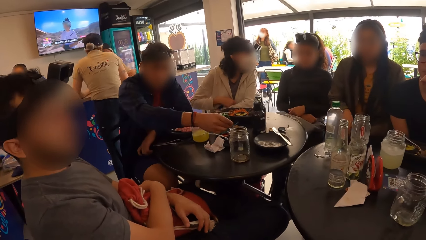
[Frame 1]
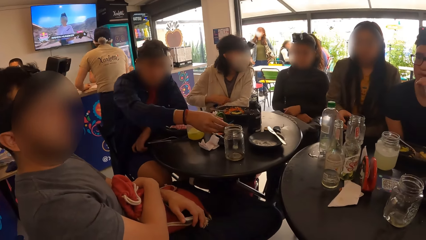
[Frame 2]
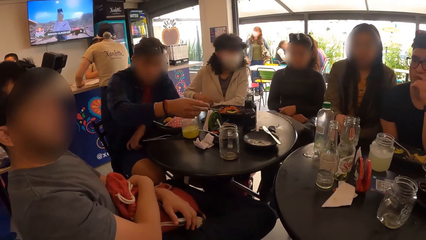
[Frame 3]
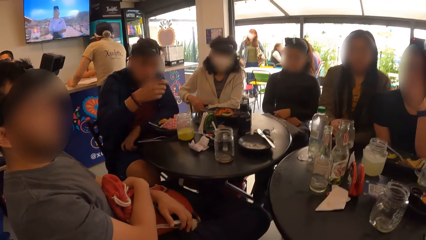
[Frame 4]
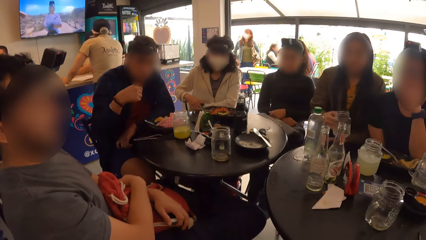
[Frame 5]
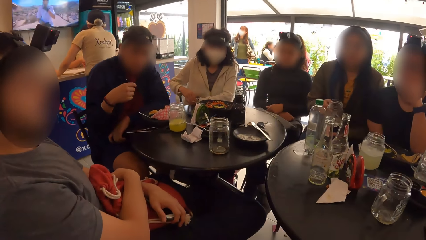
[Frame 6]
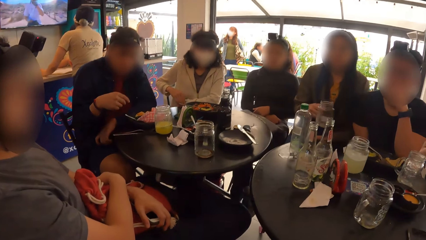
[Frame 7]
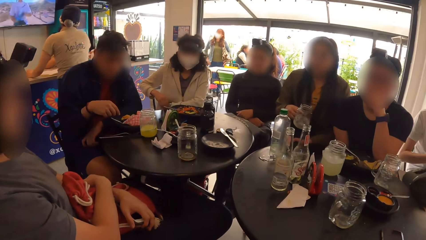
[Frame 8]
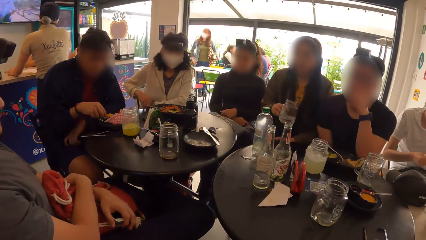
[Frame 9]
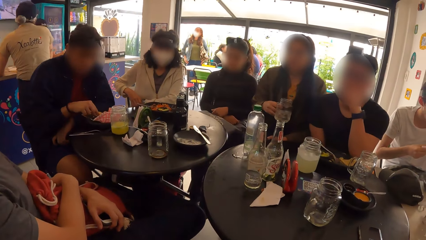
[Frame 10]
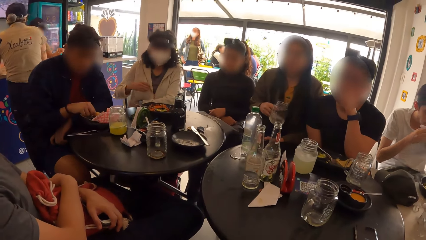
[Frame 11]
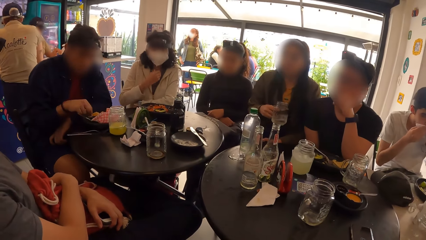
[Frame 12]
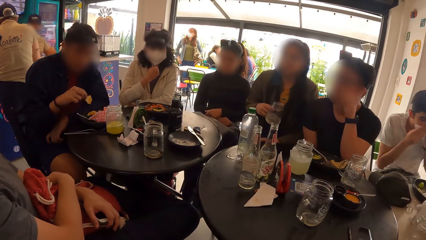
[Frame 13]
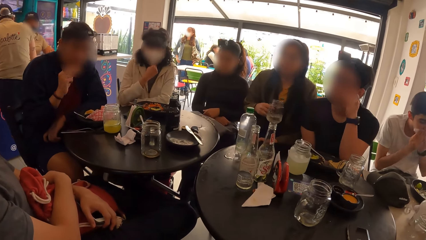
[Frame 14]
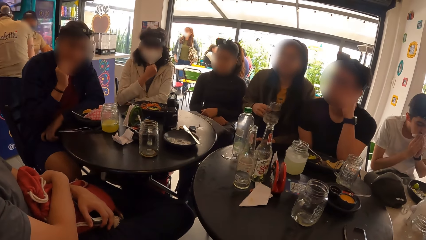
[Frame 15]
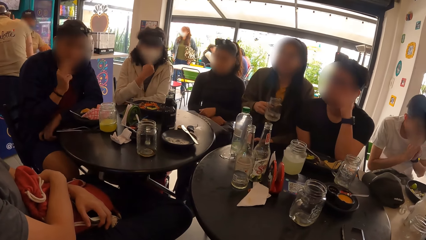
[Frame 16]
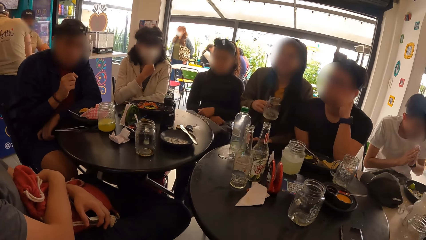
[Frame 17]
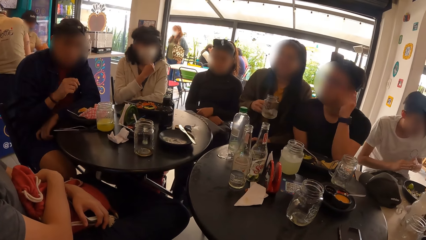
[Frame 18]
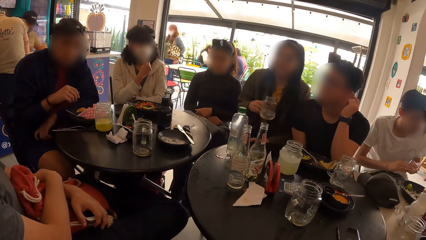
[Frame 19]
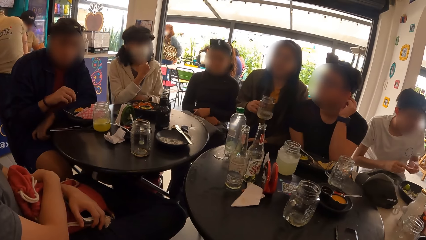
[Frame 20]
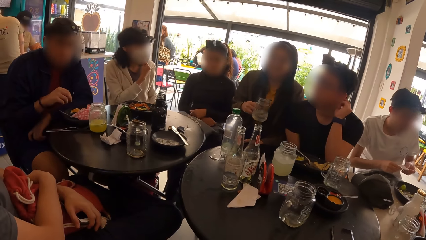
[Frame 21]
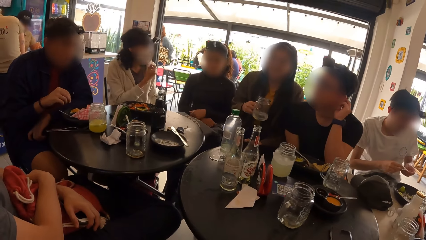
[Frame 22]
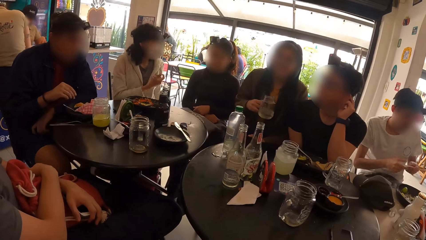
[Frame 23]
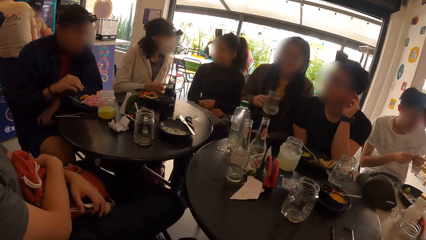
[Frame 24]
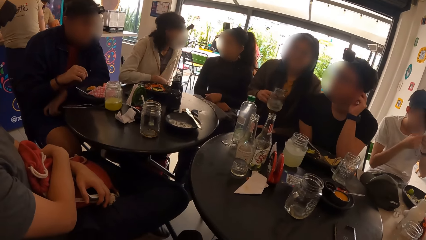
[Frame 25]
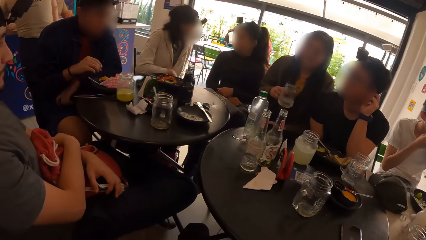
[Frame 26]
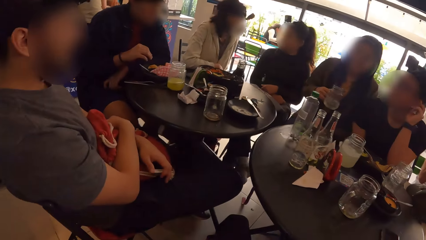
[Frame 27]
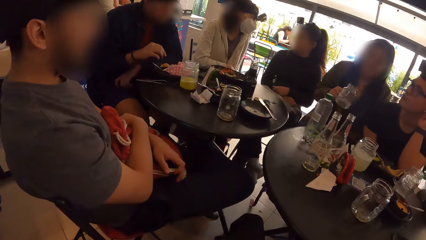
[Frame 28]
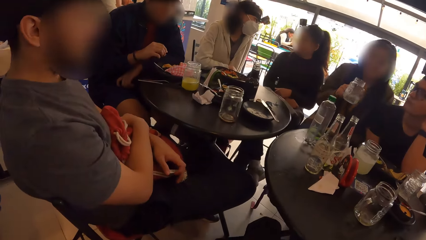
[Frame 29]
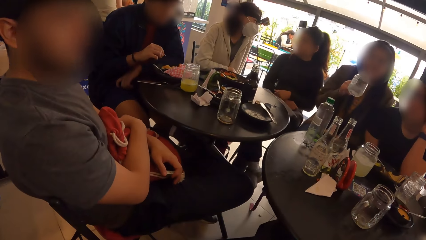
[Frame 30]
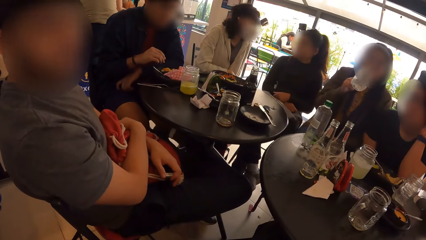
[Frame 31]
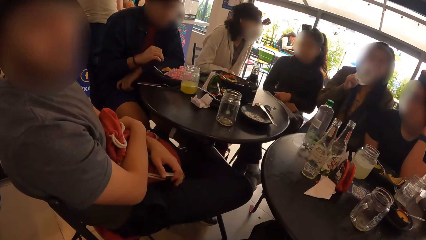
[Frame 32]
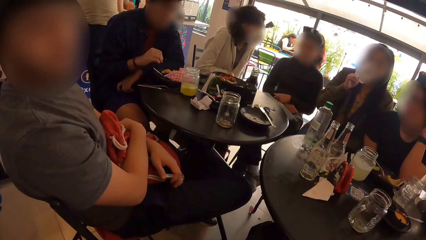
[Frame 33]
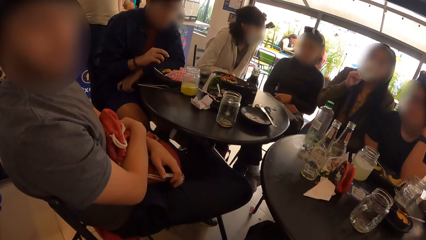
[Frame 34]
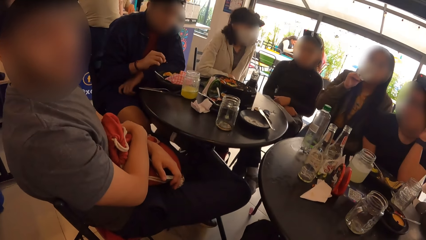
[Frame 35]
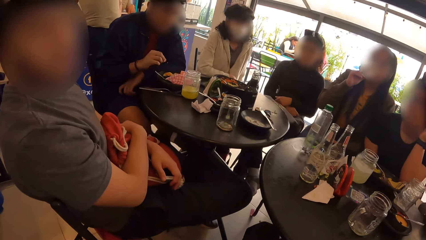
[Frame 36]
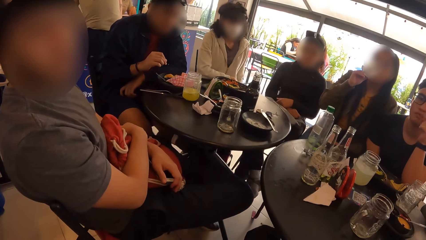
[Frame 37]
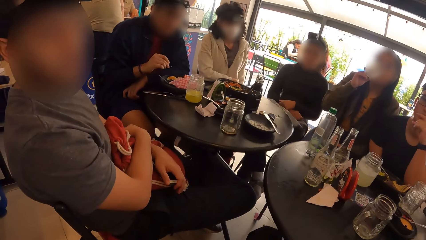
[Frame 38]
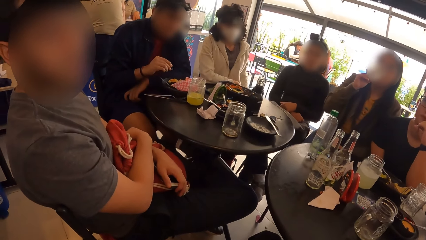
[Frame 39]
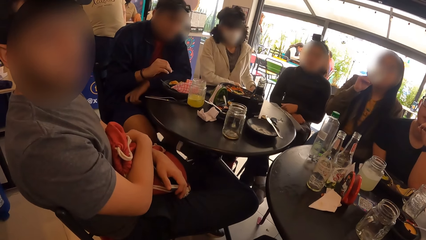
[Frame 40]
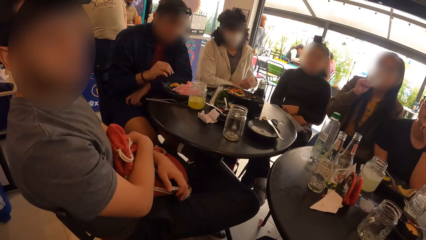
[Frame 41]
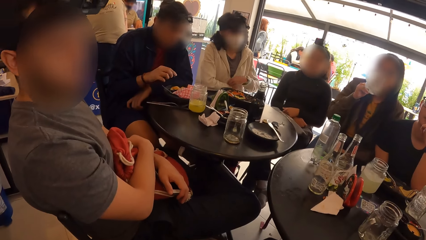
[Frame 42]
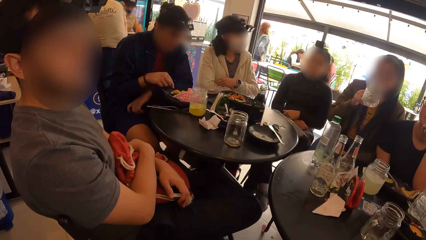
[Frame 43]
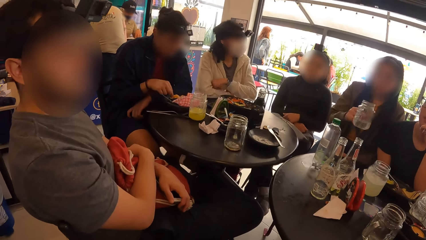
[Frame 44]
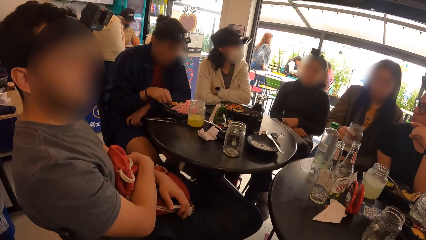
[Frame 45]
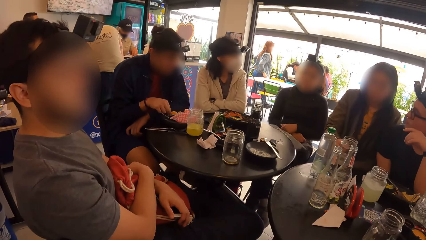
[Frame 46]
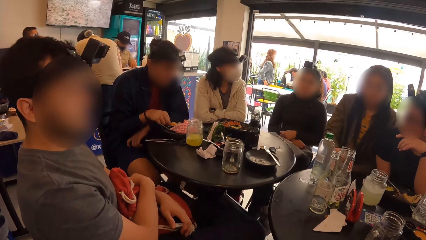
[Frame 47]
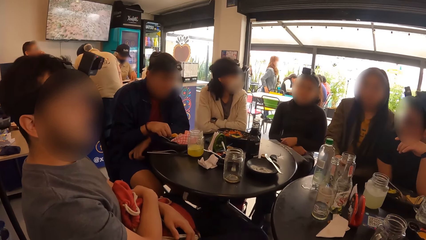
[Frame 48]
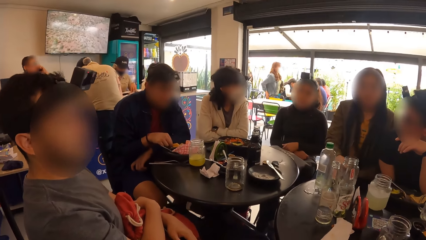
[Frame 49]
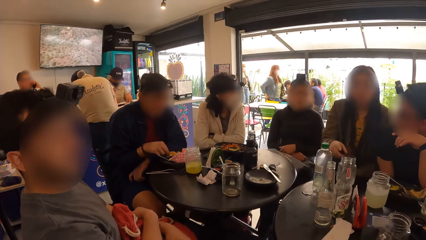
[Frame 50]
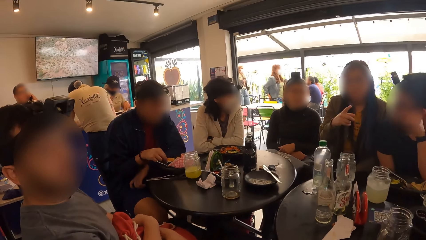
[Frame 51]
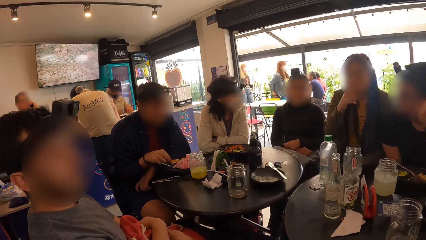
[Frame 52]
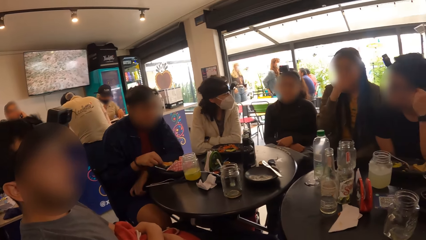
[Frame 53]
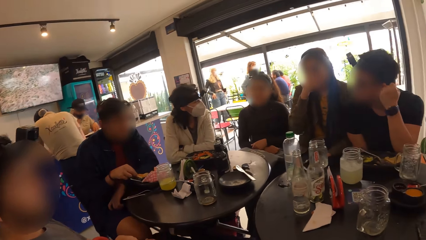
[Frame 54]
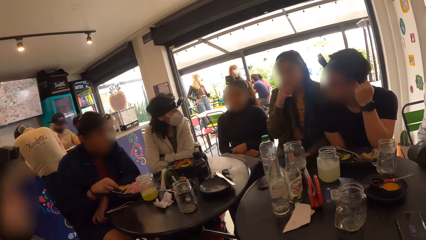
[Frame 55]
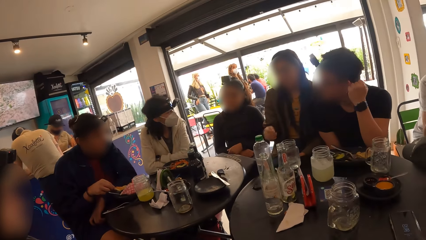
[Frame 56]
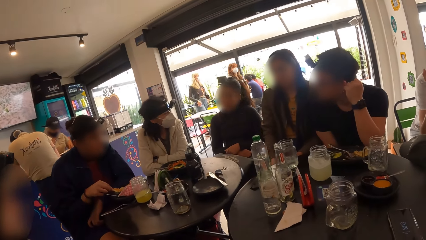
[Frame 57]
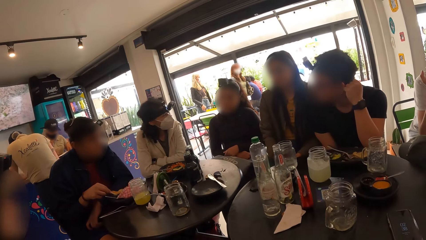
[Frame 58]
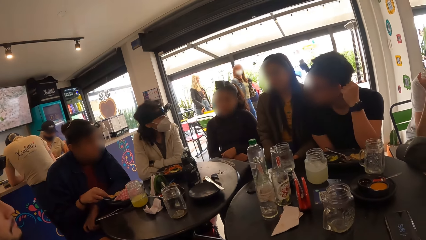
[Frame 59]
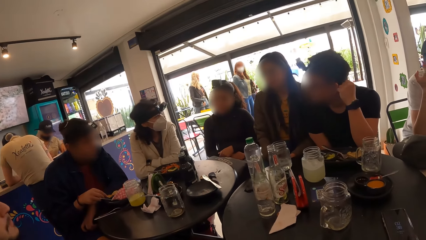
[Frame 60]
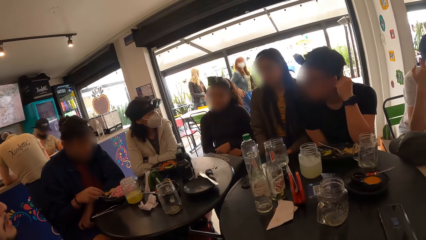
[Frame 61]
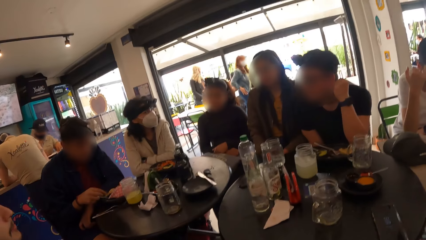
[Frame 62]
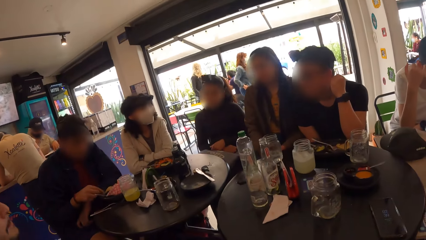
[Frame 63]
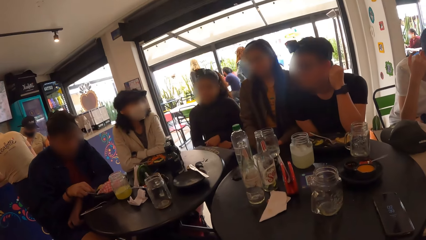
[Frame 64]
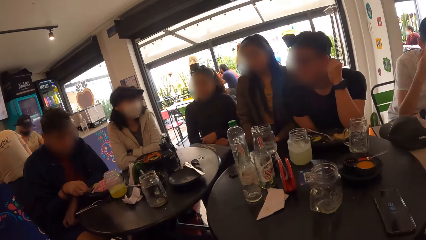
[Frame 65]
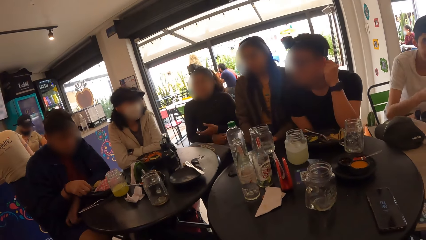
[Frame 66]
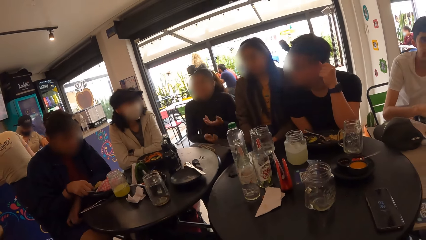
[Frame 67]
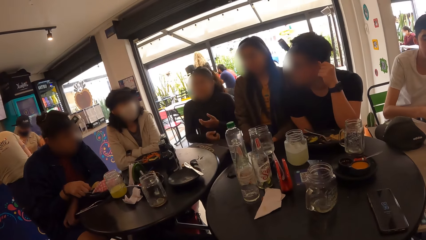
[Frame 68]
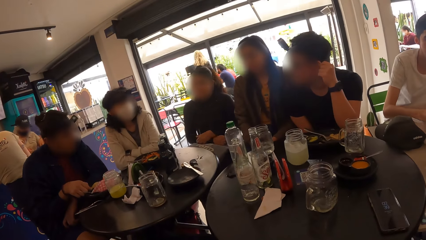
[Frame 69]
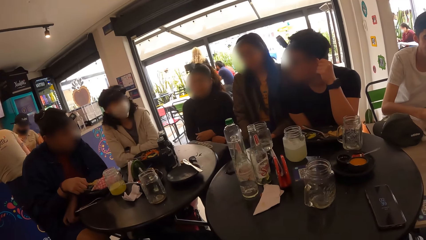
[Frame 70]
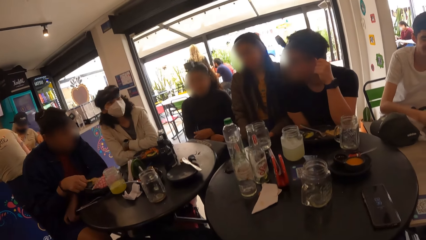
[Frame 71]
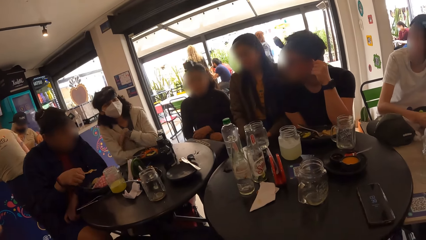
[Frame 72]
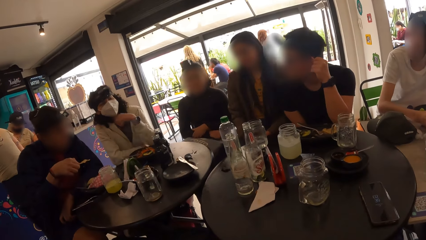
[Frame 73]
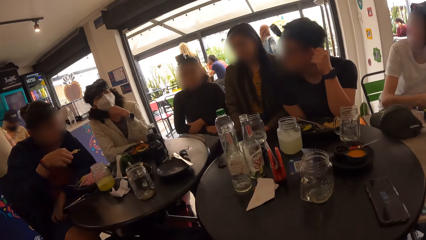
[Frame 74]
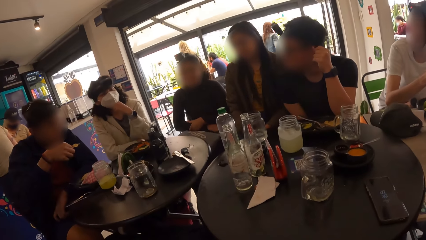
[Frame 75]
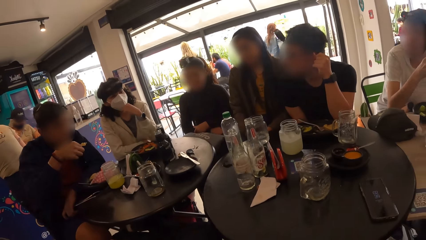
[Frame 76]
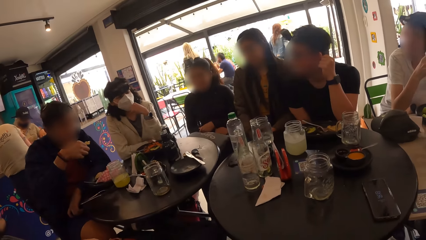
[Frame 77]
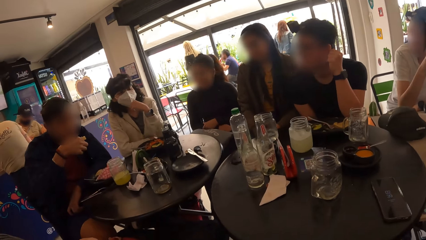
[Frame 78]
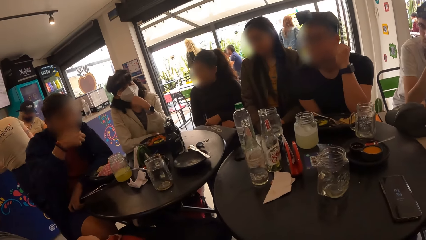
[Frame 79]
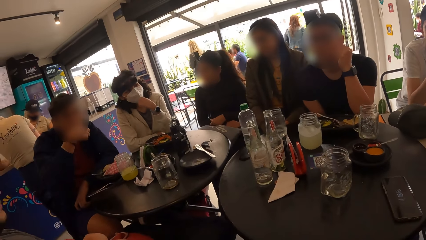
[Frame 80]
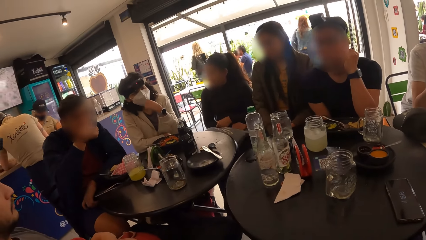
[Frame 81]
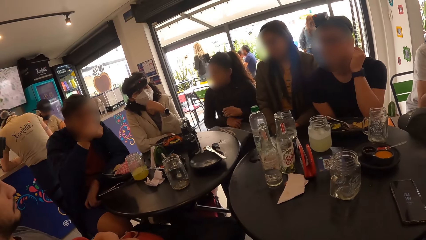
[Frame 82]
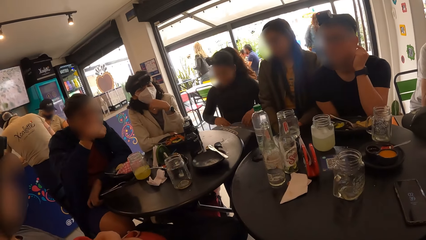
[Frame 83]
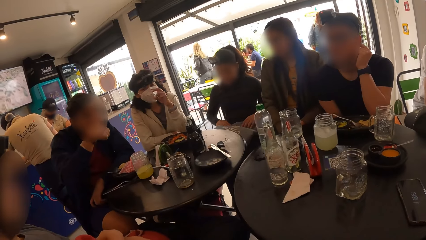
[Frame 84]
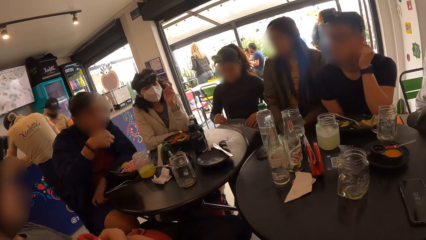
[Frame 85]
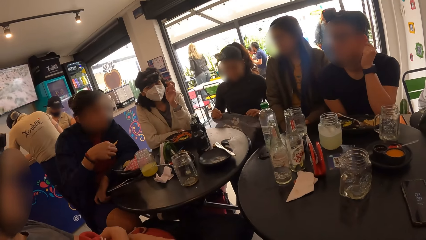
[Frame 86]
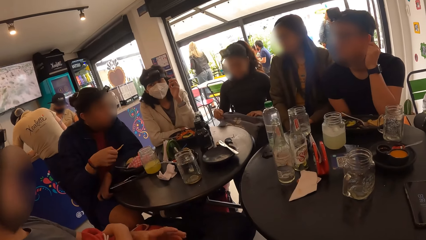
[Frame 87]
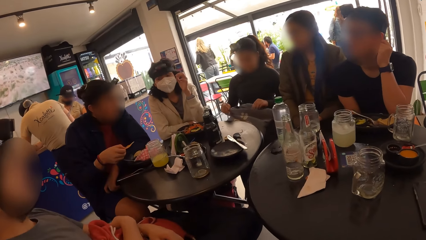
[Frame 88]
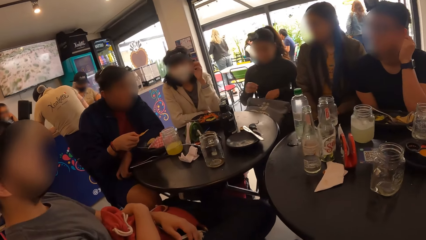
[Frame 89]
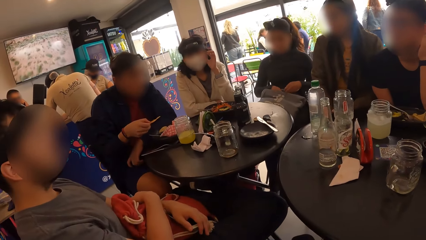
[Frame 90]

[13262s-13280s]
A man drops the spoon in the plate with his right hand. A woman picks up the jar of beer from the table with her right hand and shakes the jar of beer with her right hand. The man picks up a burger from the plate on the table with his right hand and eats the burger with his right hand. The woman drinks from the jar of beer with her right hand and drops the jar of beer on the table with her right hand. The man eats the burger with his right hand.
